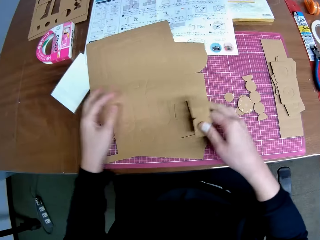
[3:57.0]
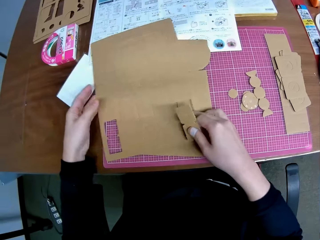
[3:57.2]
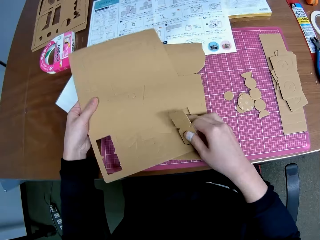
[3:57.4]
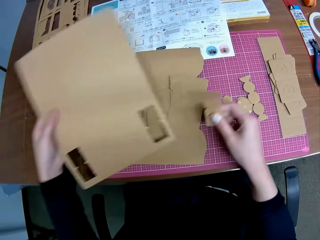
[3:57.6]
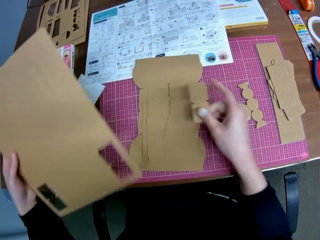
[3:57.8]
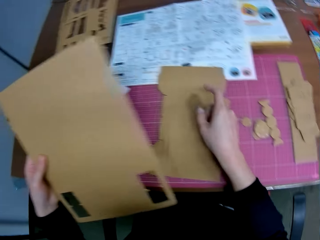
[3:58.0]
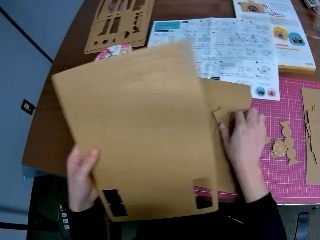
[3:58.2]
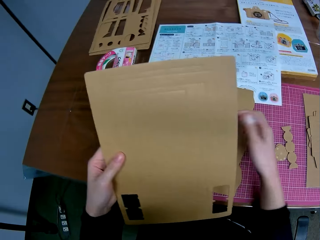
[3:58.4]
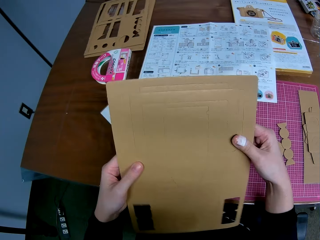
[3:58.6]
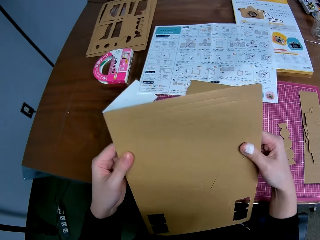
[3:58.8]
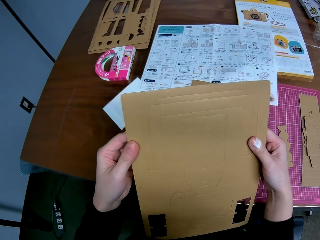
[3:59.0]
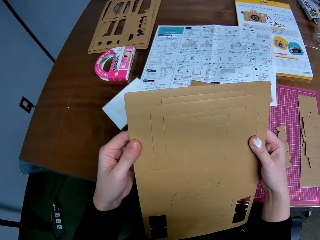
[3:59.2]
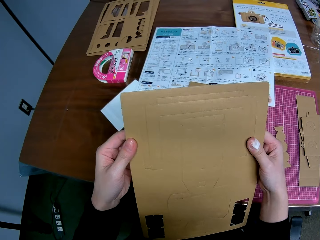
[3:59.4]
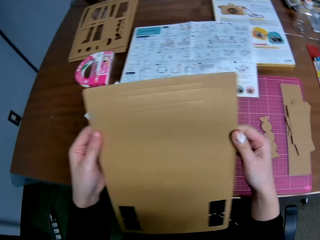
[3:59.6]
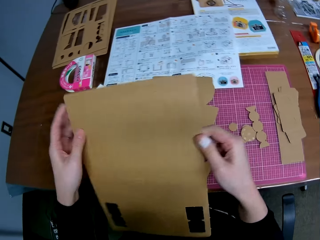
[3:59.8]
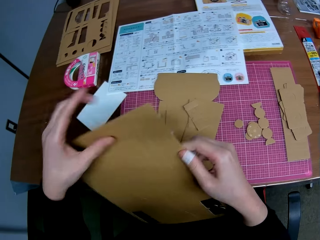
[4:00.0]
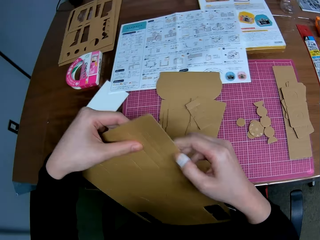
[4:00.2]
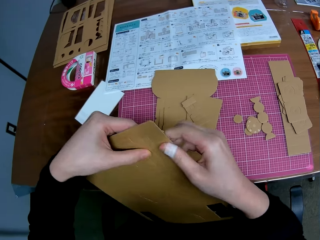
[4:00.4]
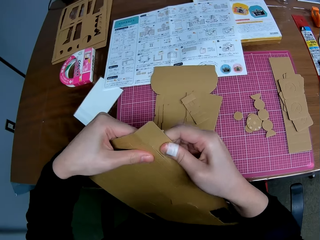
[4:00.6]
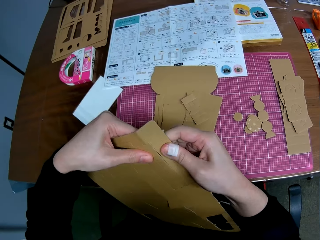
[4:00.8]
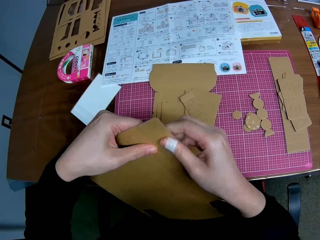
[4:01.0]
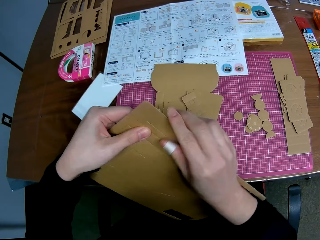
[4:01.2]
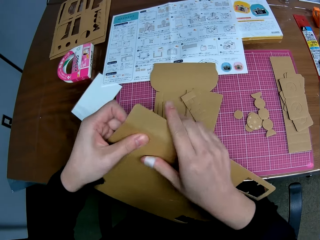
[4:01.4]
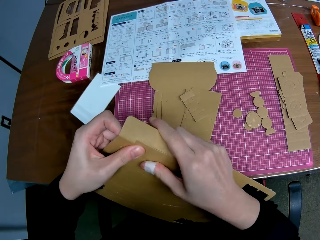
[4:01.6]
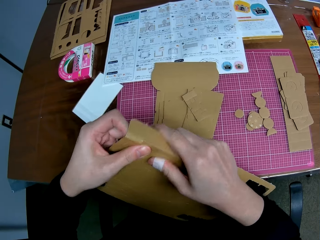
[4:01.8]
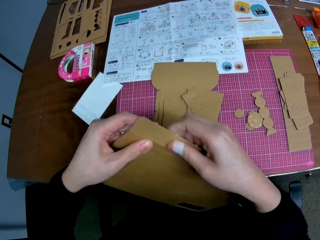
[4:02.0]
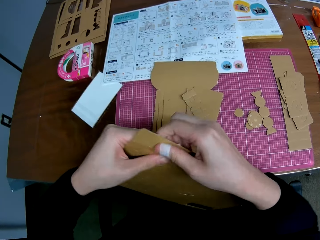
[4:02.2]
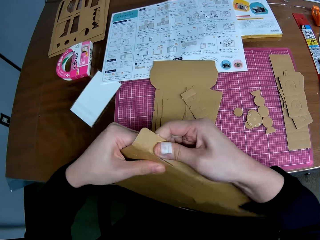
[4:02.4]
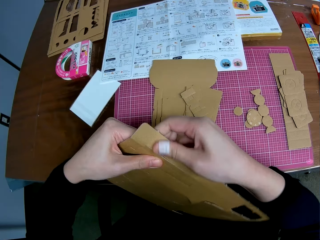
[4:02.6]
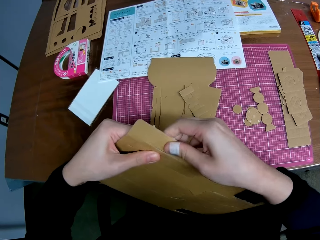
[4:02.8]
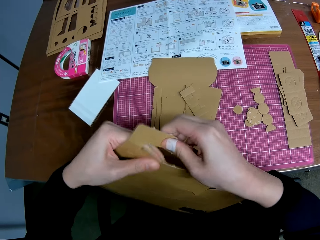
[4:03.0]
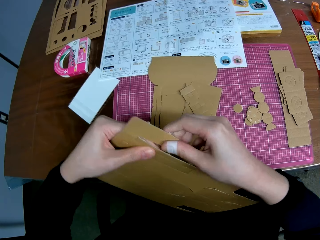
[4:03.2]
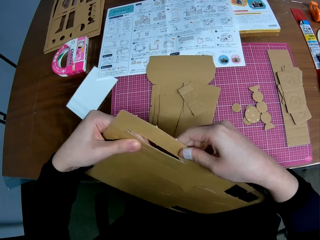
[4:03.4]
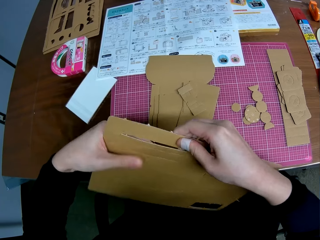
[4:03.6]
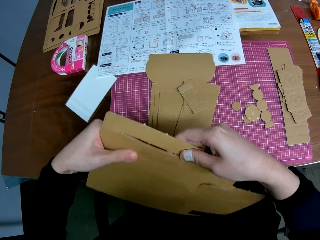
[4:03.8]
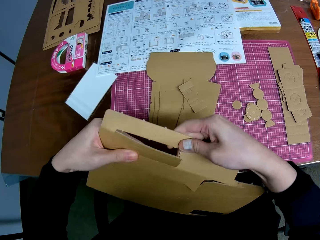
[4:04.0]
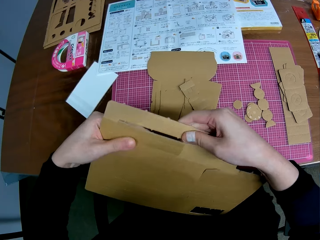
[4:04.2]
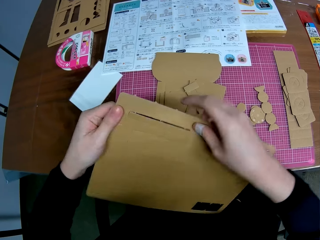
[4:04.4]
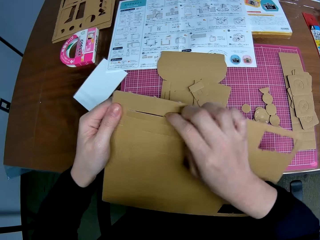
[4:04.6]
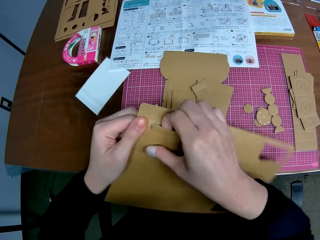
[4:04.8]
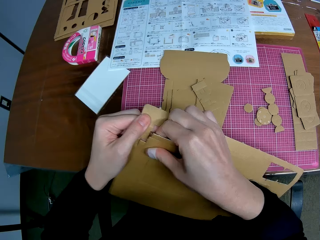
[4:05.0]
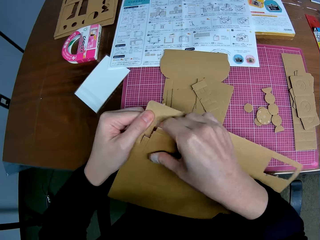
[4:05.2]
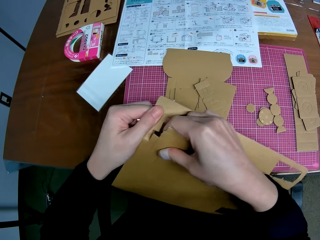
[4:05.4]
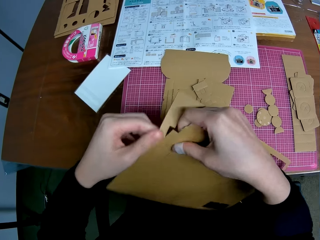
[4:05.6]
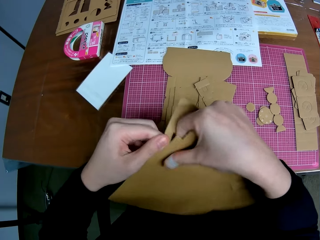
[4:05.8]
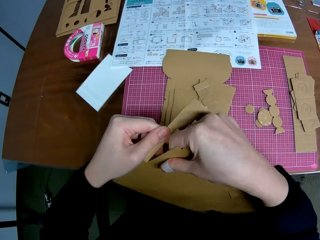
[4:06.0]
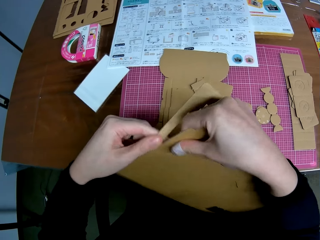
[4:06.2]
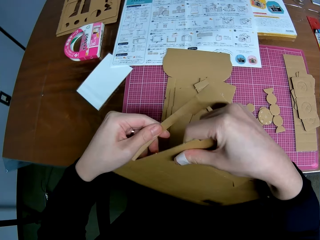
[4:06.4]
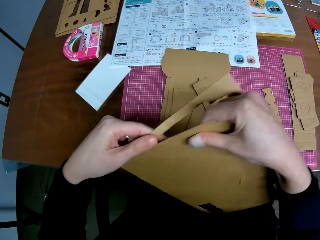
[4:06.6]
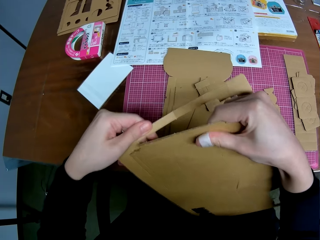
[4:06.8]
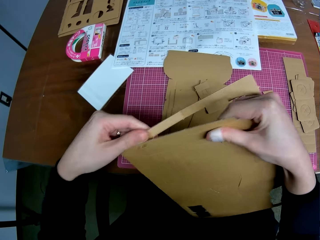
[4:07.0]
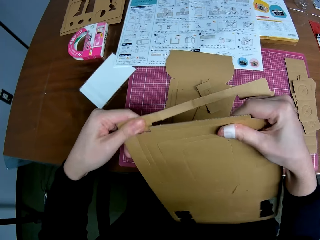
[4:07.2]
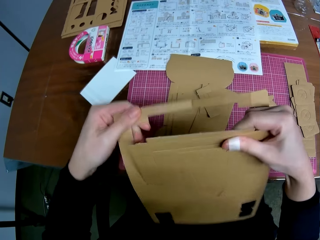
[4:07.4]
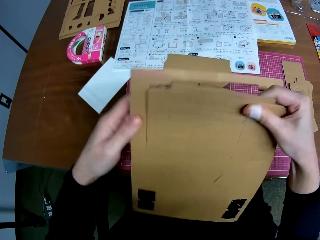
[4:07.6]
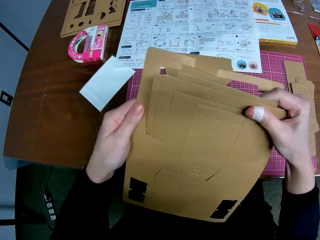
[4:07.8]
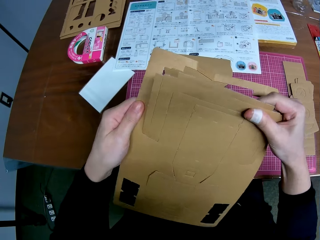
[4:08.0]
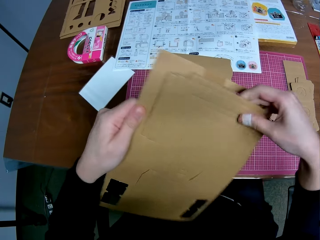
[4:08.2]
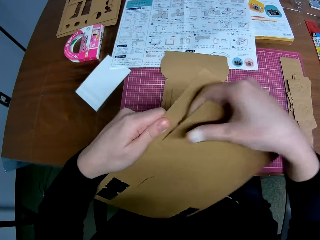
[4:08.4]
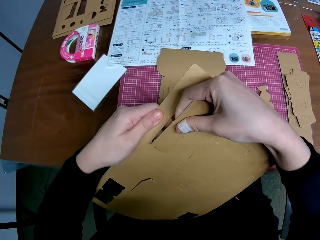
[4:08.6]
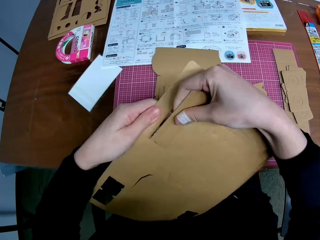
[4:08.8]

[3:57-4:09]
The camera wearer picks the remaining part of the detached brown cardboard or manila paper on the table with his left hand. He drops the carved shape on the table with his right hand. He removes another carved shape on the detached brown cardboard with both hands. He cuts the manila paper.

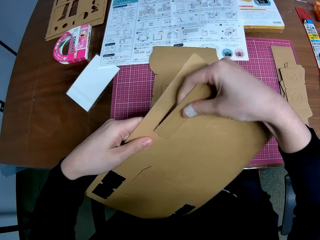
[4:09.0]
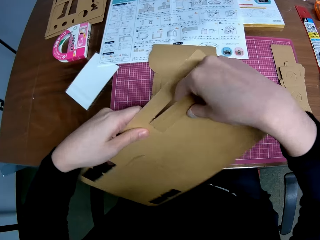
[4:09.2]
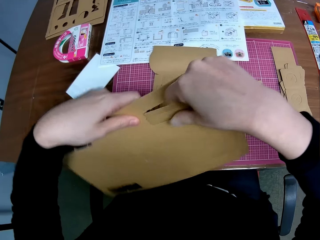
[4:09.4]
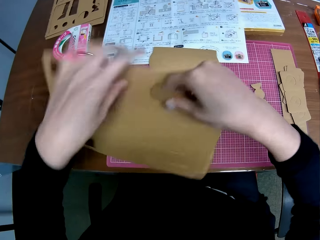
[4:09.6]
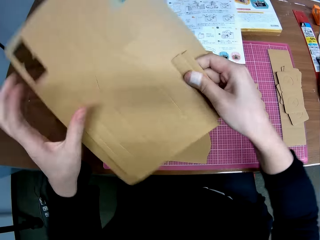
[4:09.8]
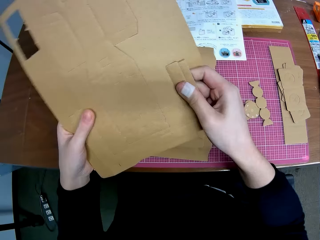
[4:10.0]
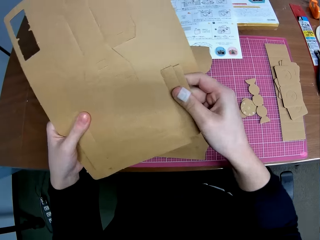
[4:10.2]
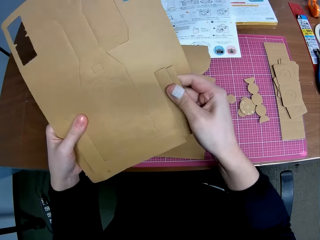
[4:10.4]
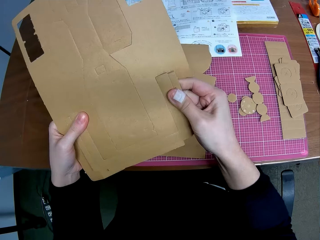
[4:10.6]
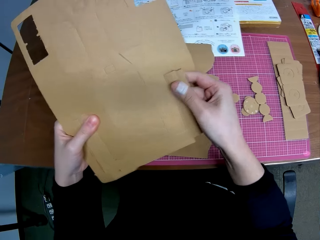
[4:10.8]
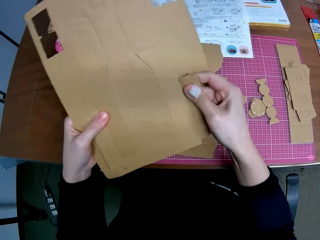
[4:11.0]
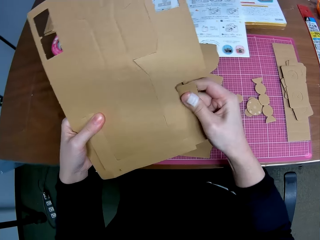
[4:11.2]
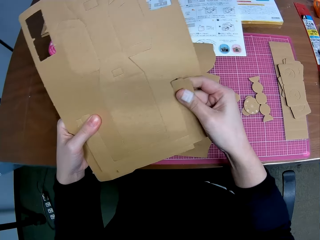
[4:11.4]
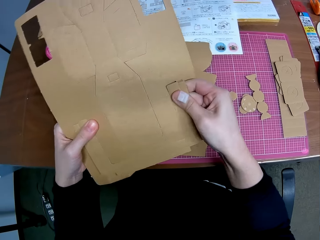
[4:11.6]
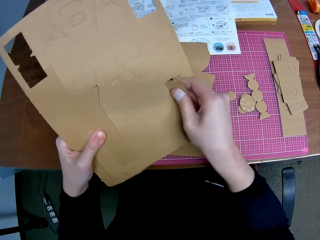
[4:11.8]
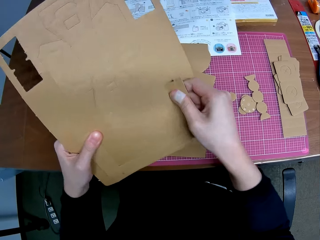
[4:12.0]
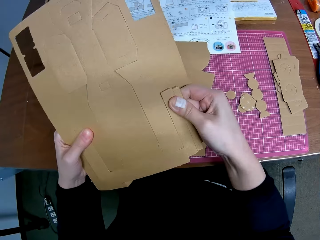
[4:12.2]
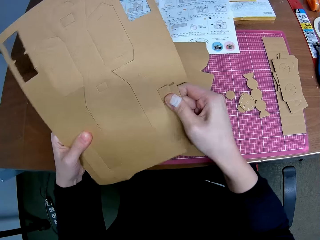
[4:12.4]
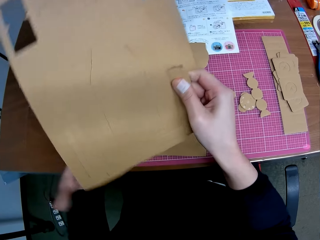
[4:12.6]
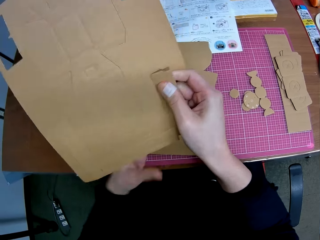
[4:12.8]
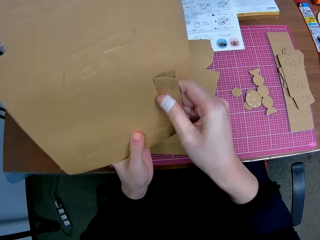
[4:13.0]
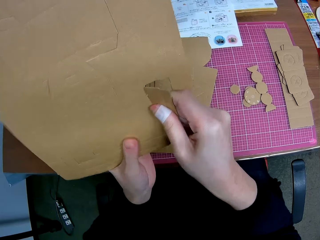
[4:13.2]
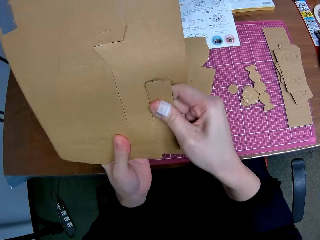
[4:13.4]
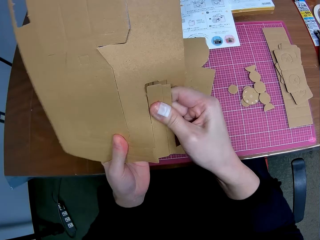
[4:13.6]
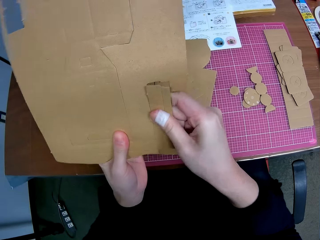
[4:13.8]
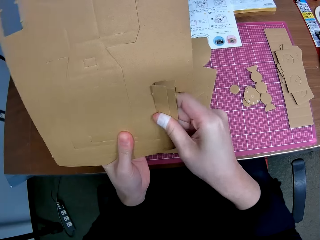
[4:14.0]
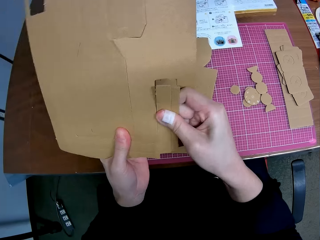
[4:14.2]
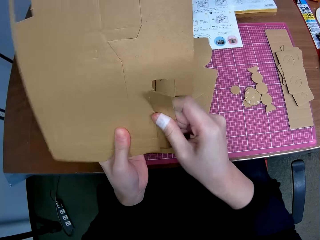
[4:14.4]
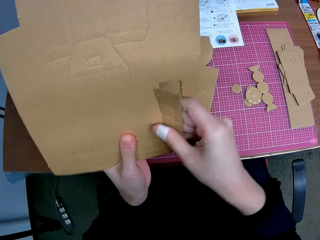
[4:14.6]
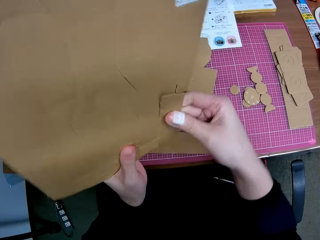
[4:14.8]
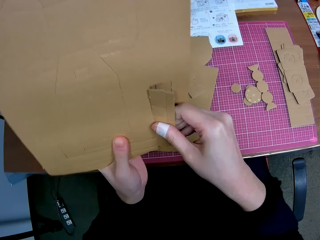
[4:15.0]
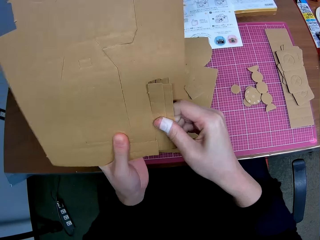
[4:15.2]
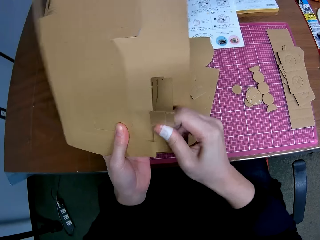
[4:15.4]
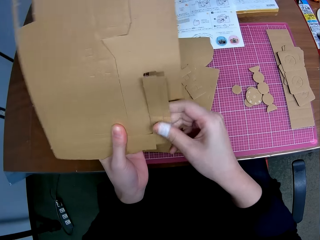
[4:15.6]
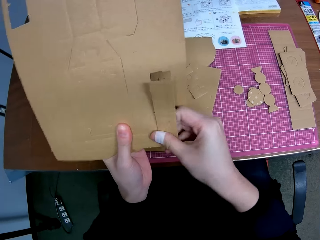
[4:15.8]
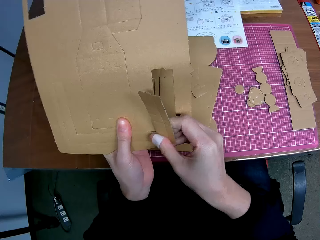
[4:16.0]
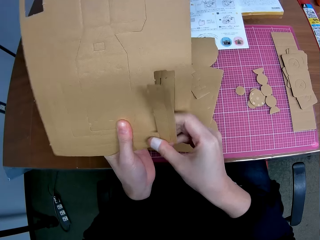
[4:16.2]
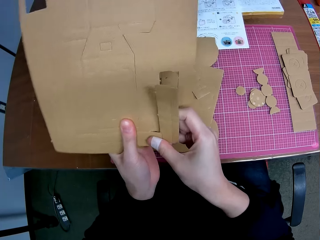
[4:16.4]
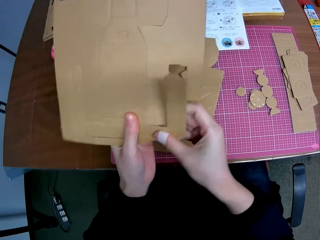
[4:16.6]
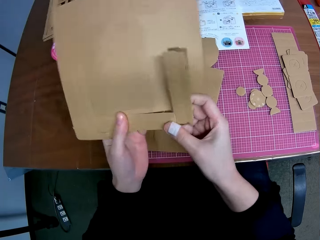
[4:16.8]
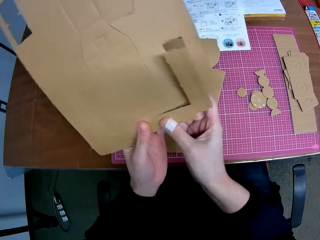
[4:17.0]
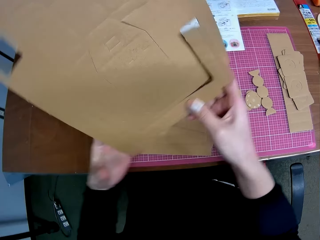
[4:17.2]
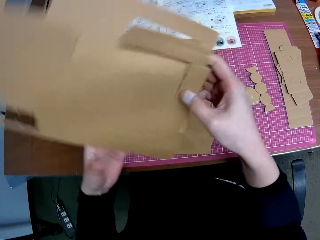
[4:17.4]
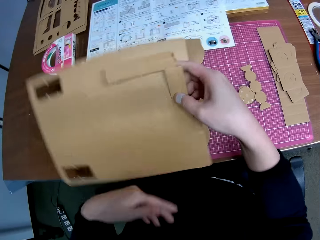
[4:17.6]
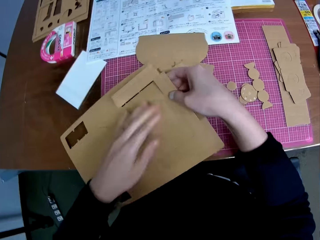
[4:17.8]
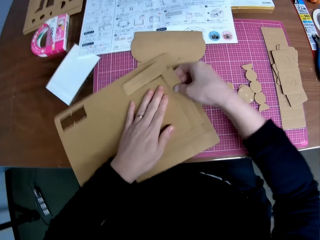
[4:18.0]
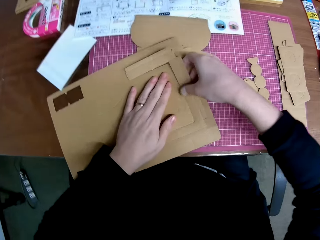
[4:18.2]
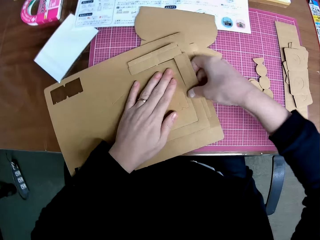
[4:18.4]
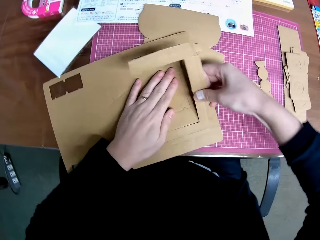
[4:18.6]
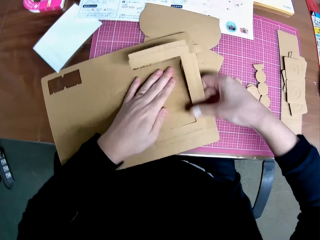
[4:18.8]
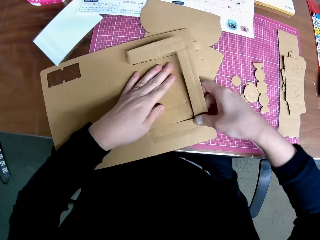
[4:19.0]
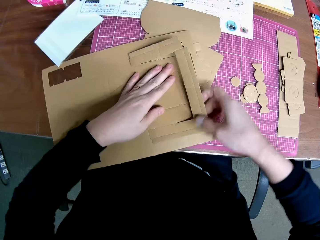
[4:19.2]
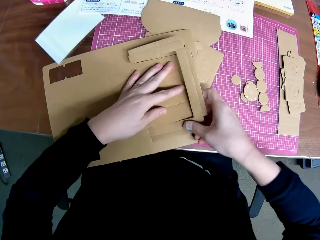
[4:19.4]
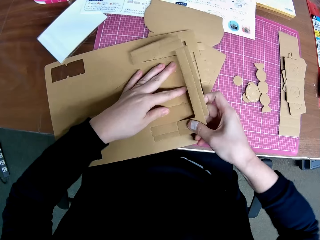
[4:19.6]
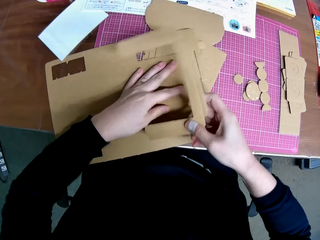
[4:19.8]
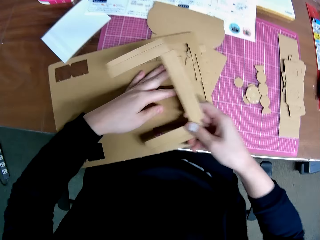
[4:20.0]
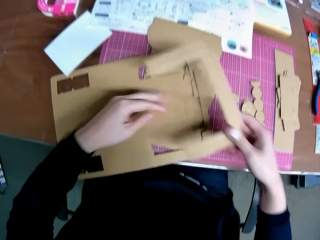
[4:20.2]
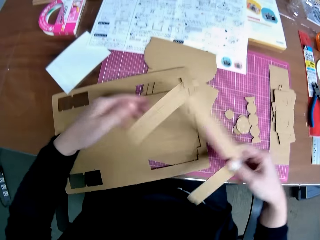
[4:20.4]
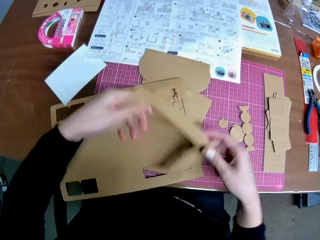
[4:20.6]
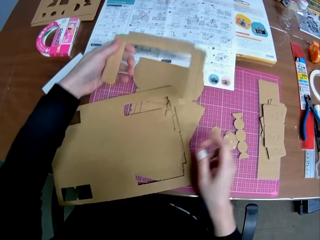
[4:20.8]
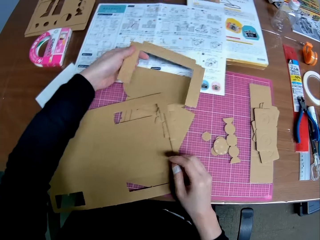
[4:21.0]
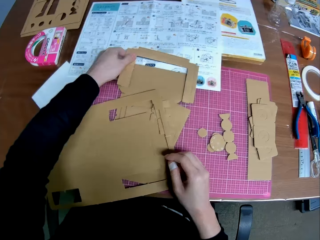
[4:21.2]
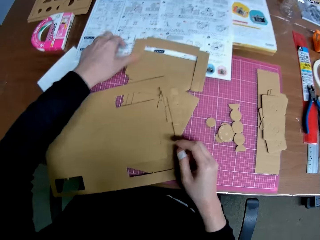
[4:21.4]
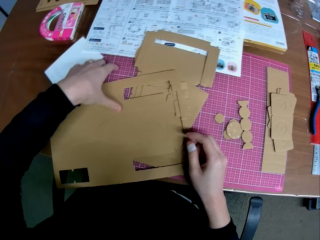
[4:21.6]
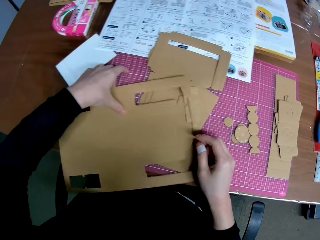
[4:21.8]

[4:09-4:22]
The camera wearer drops the remaining part of the detached brown cardboard or manila paper on the table. He continues removing the carved shape on the detached brown cardboard with his right hand. He cuts the manila paper. He passes the carved shape to his left hand and drops the carved shape on the table with his left hand.
